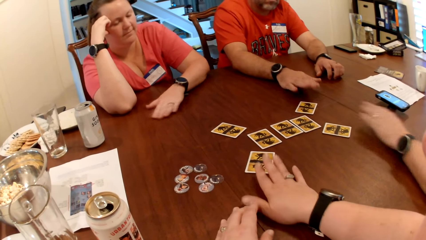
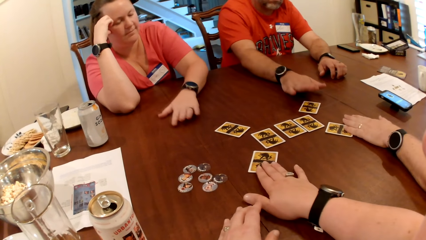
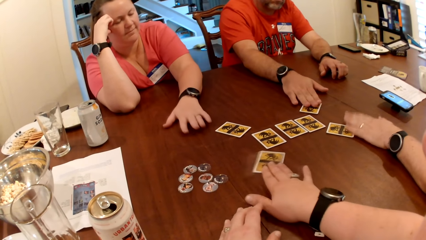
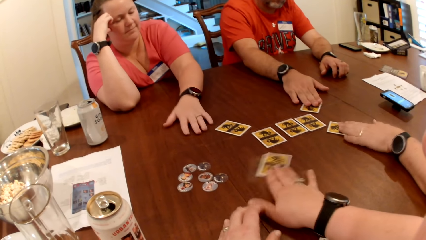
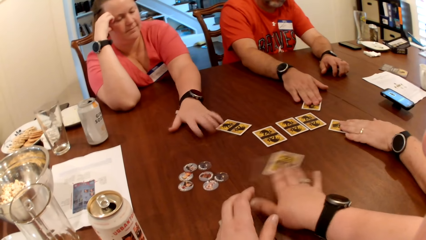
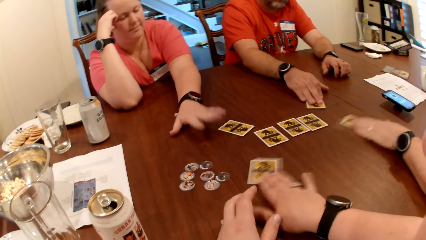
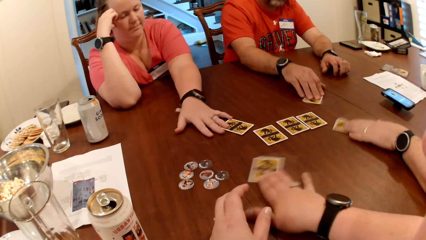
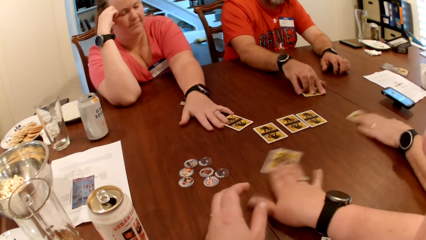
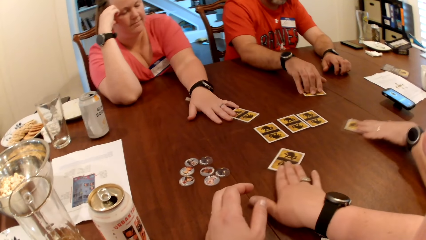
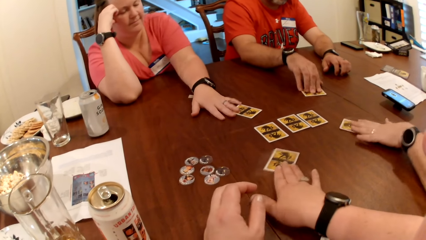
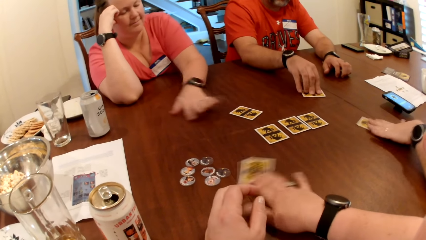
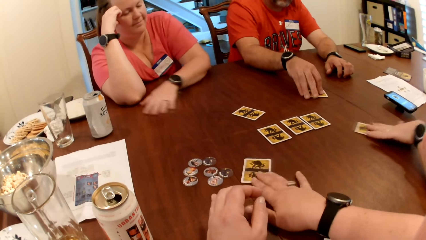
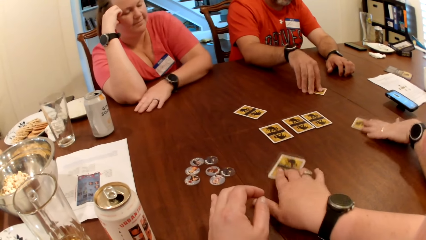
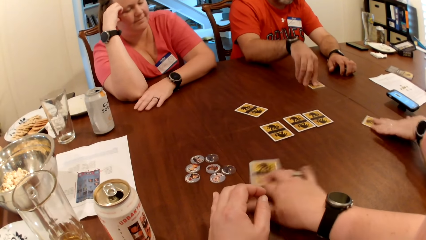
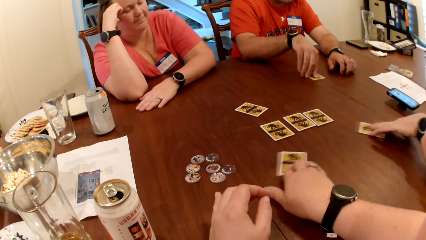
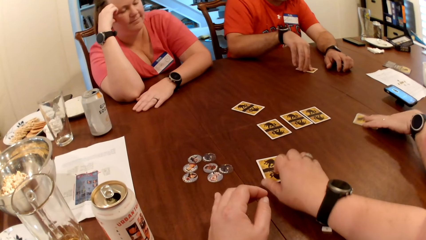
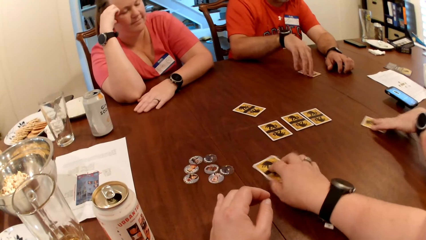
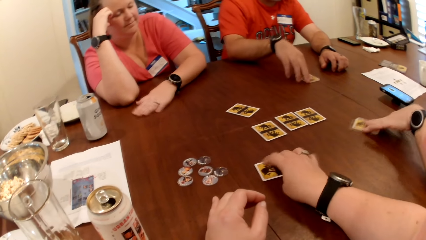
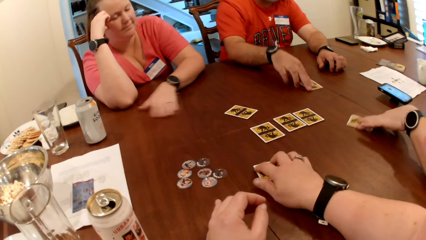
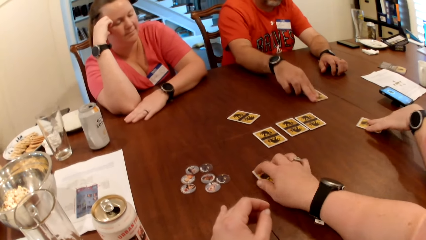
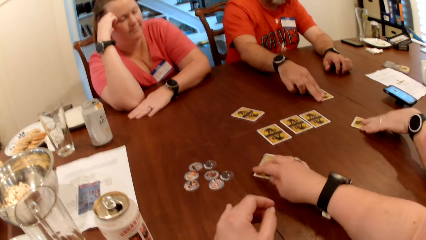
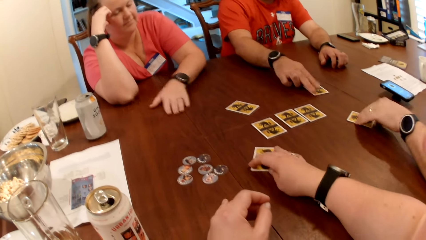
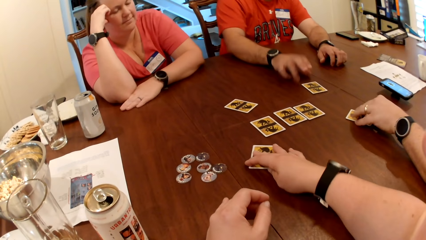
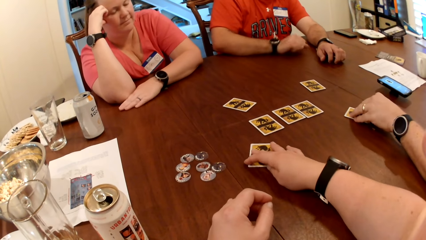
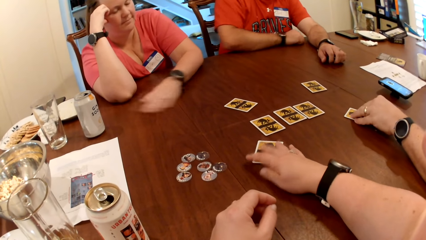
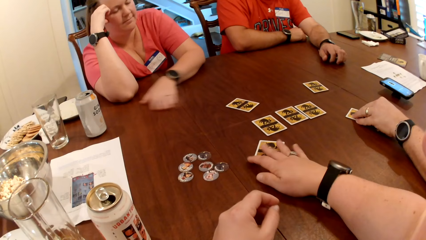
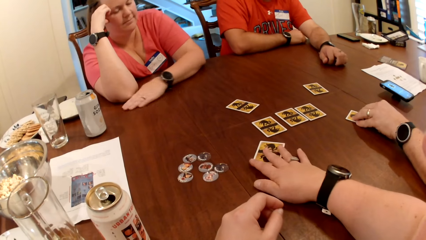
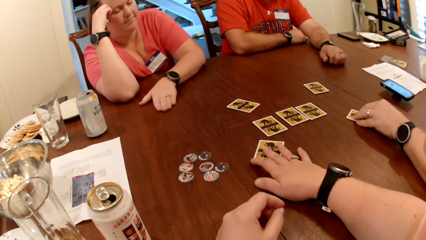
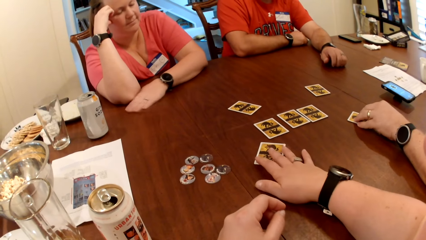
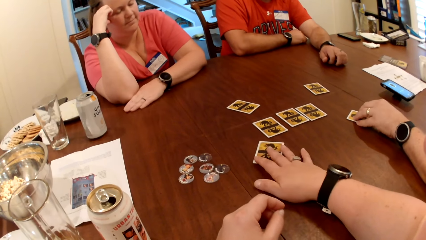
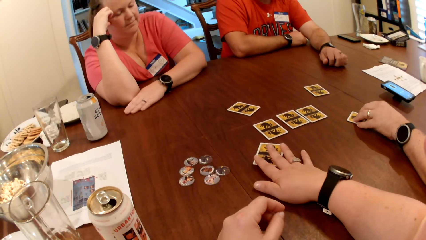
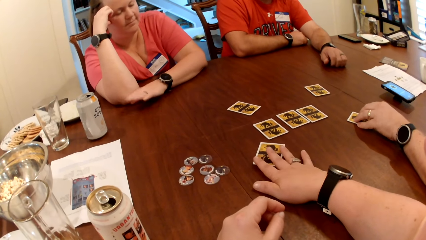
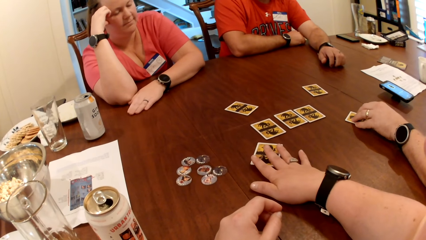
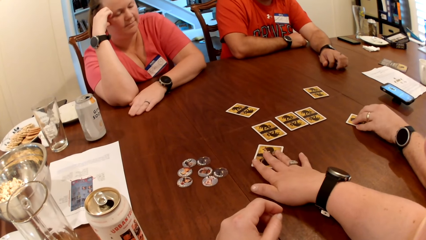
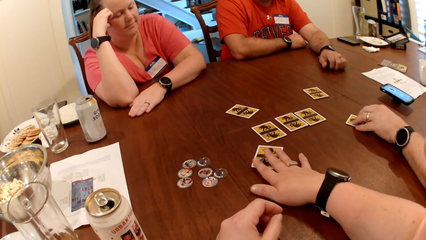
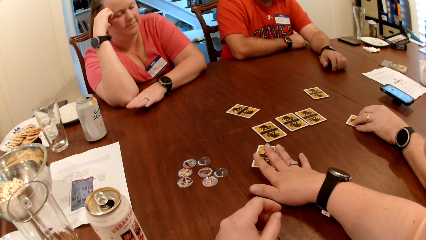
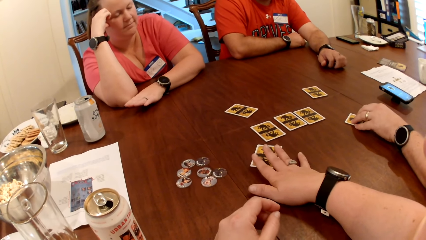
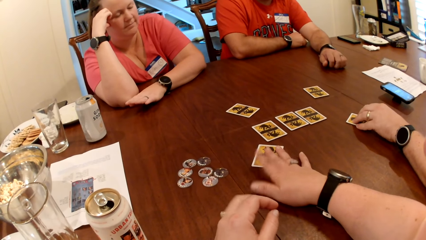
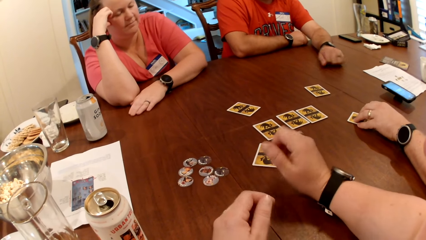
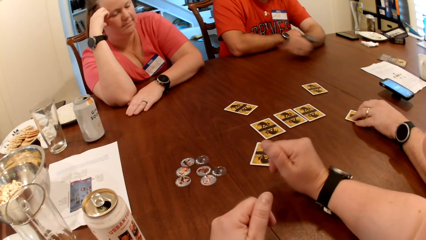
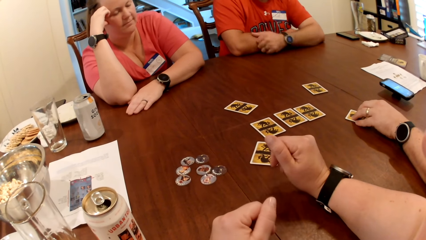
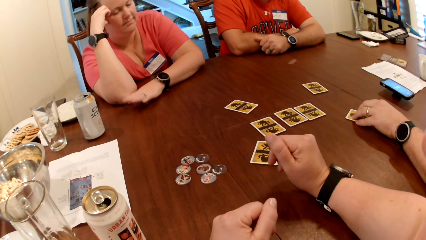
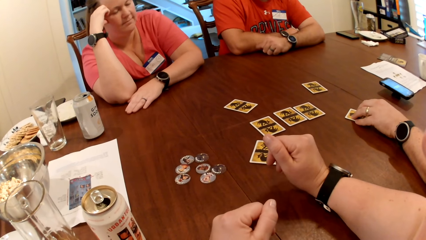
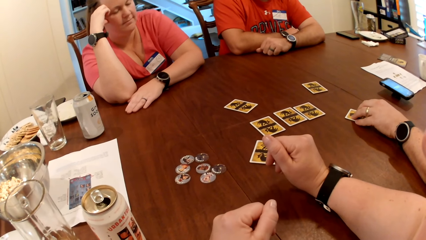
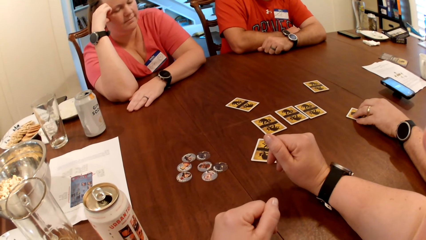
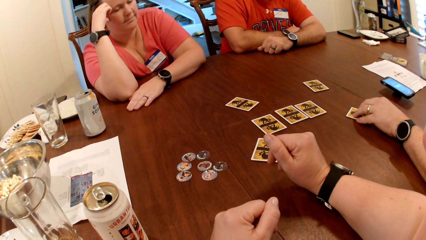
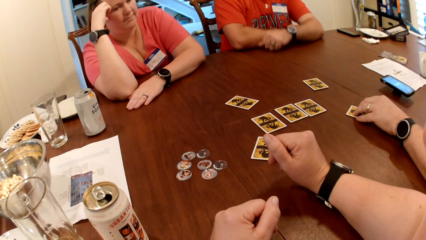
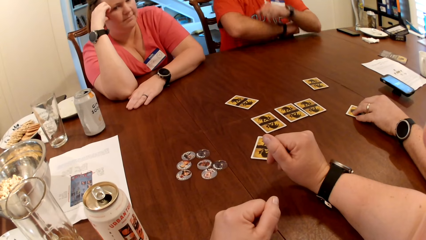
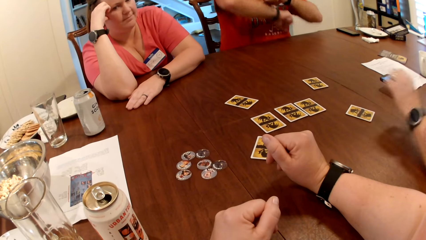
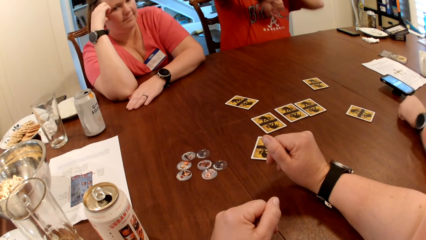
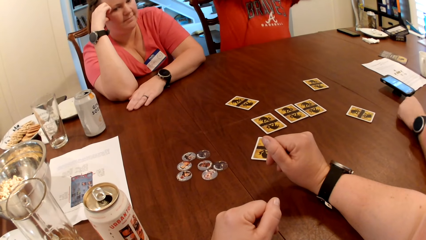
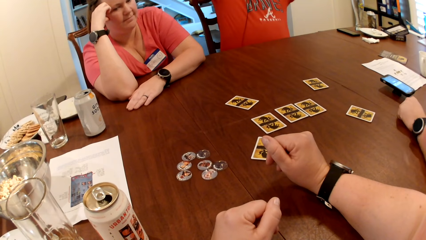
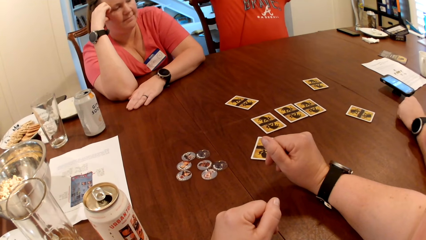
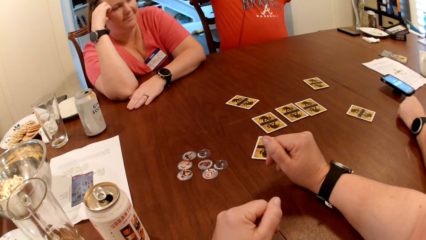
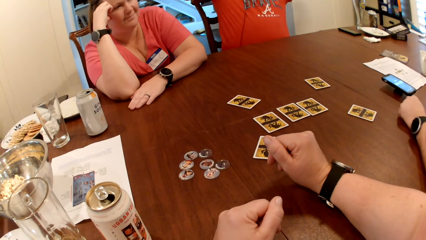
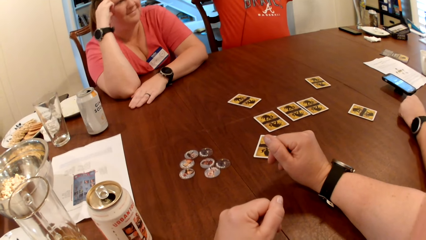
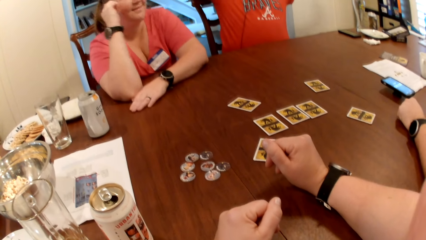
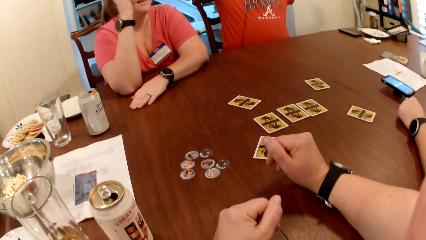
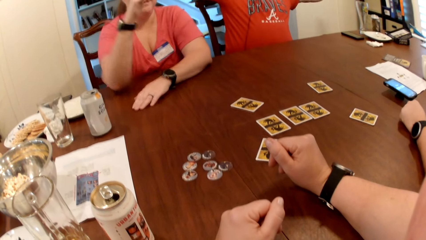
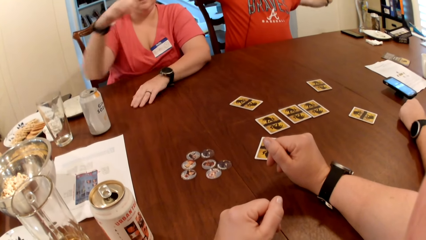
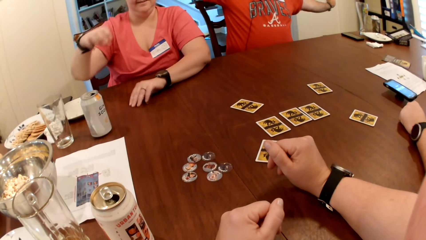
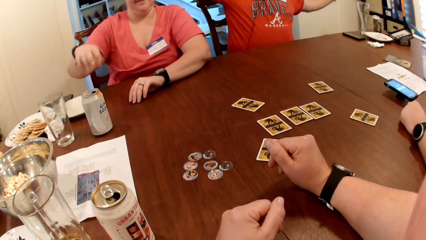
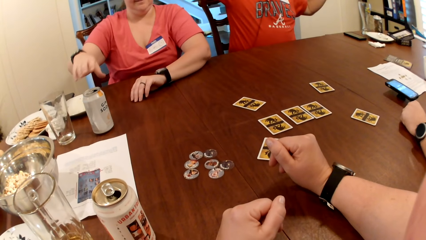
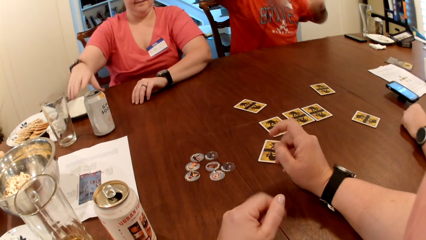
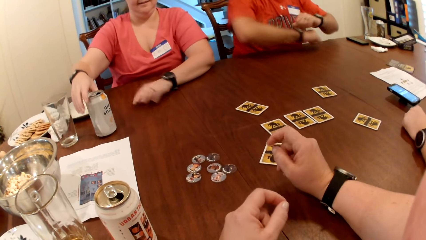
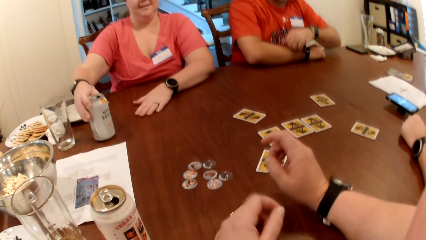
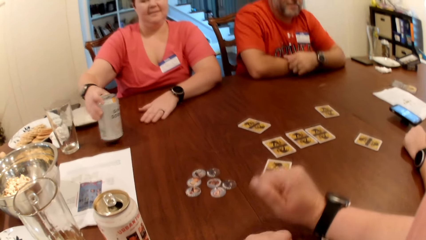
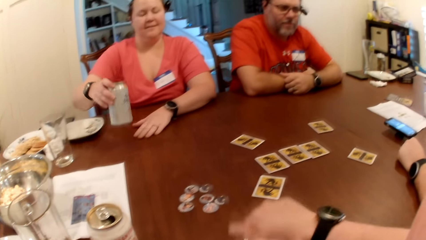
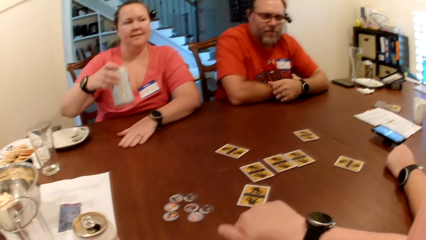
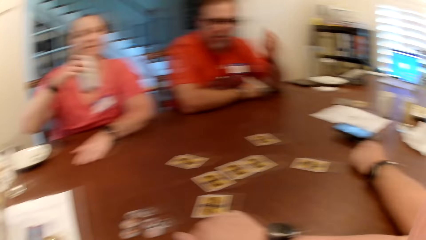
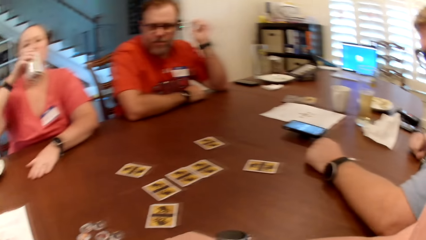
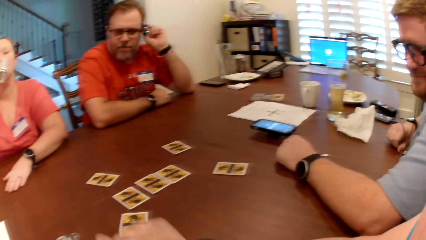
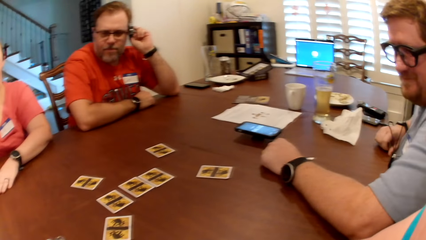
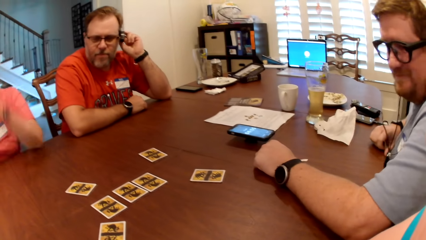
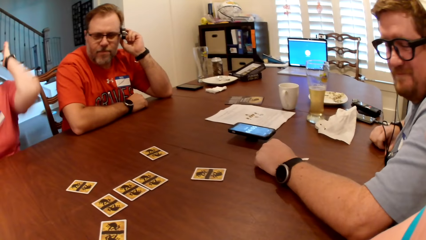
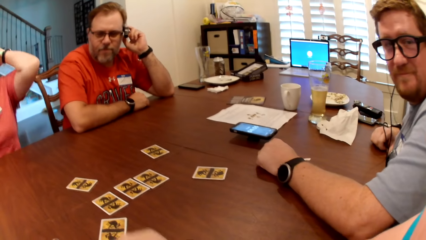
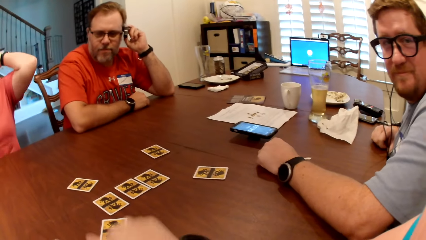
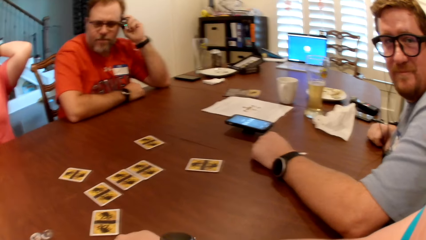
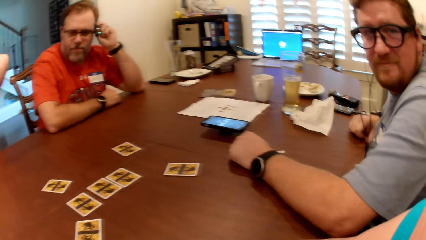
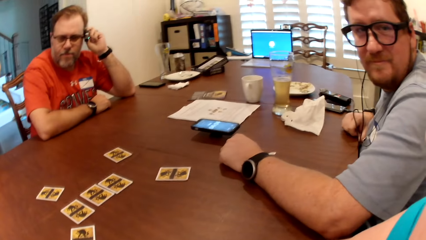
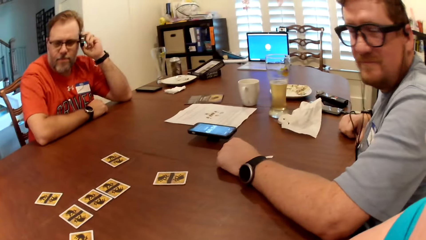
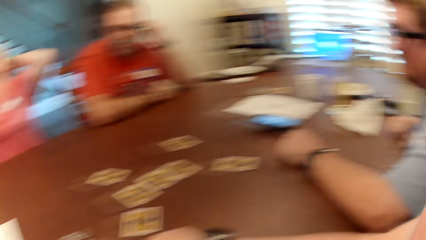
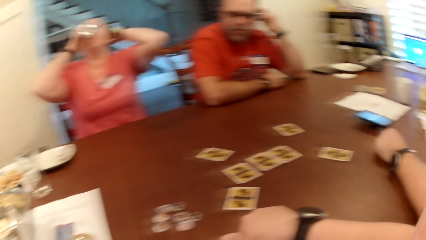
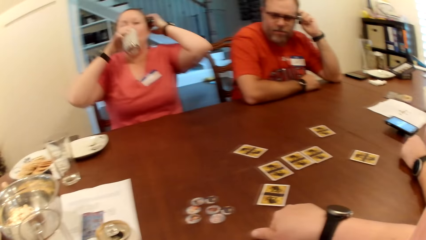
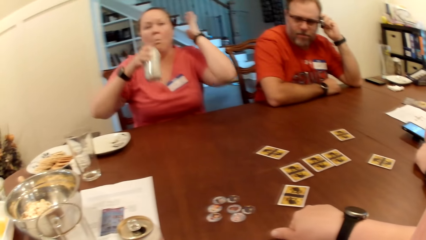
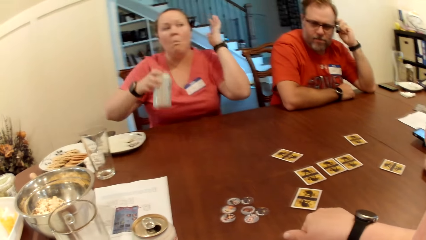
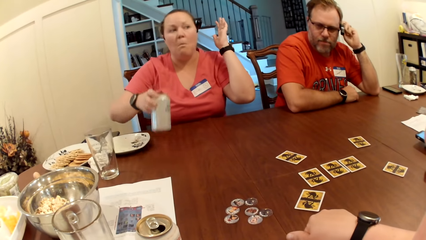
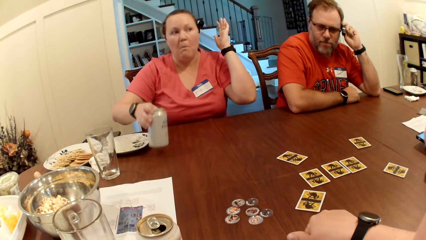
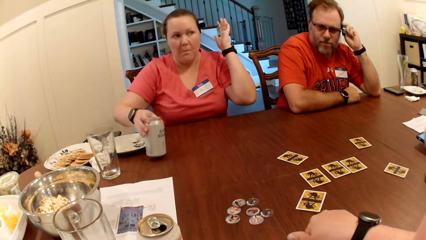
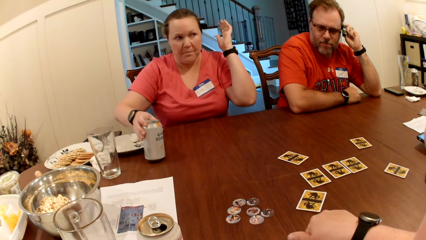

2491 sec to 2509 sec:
A man stretches out his right hand to the card on the table. Another man stretches out his left hand to the card on the table. The camera wearer moves the card on the table with her right hand. A woman stretches out her left hand to the cards on the table. The other man moves the card on the table with his left hand. The first man moves the card on the table with his right hand. The woman moves the card on the table with her left hand and removes her left hand from the card on the table. The first man removes his right hand from the card on the table and scratches the table with his left hand. The camera wearer removes her right hand from the card on the table. The first man lifts his hands from the table. The other man removes his left hand from the card on the table. The woman picks a can drink from the table with her right hand. The woman drinks from the can drink with her right hand. The first man adjusts his glasses with his left hand. The camera wearer knocks the table with her right hand.
